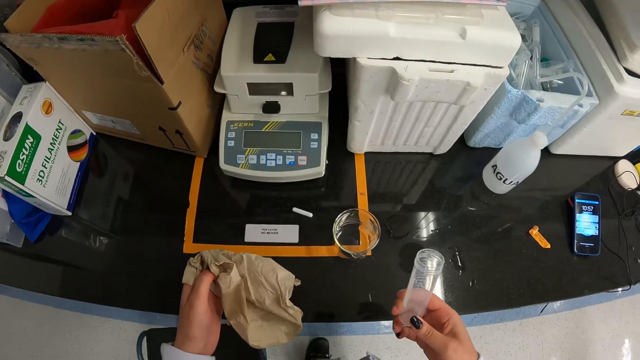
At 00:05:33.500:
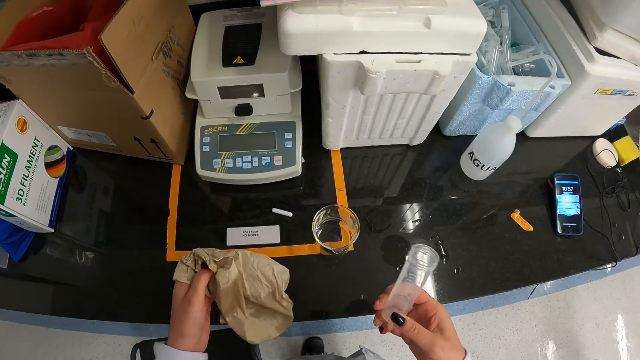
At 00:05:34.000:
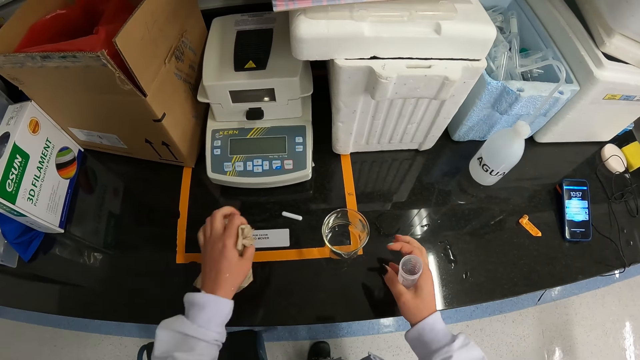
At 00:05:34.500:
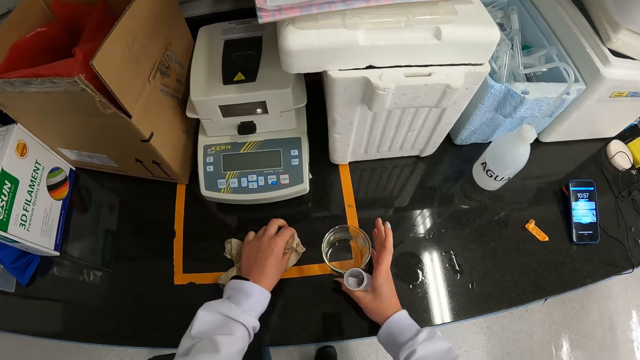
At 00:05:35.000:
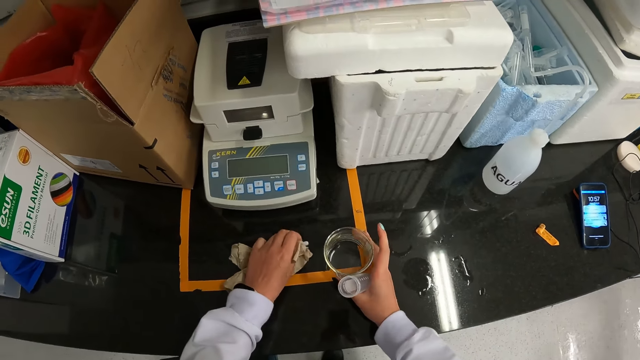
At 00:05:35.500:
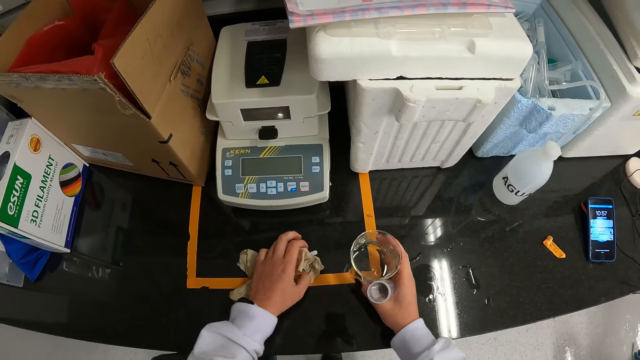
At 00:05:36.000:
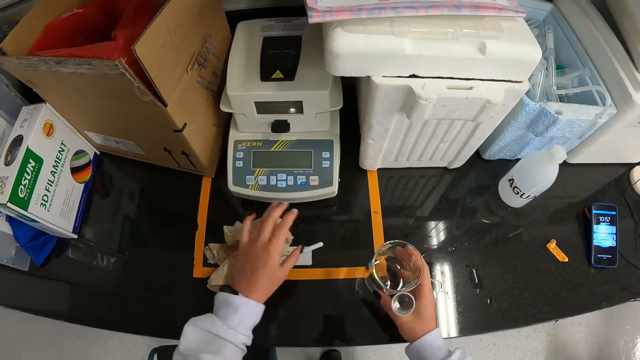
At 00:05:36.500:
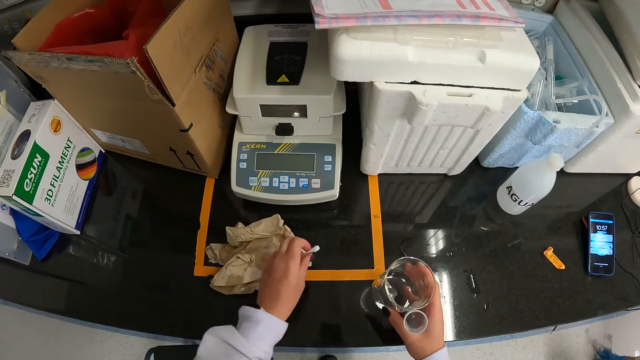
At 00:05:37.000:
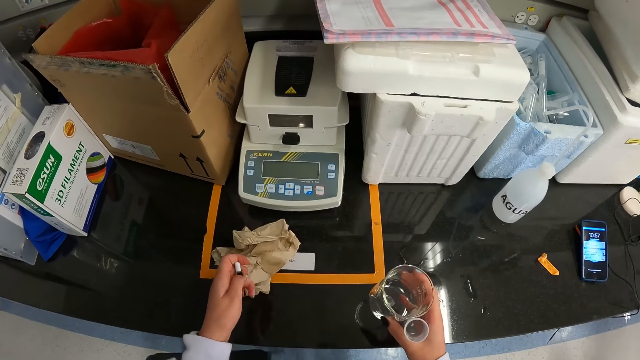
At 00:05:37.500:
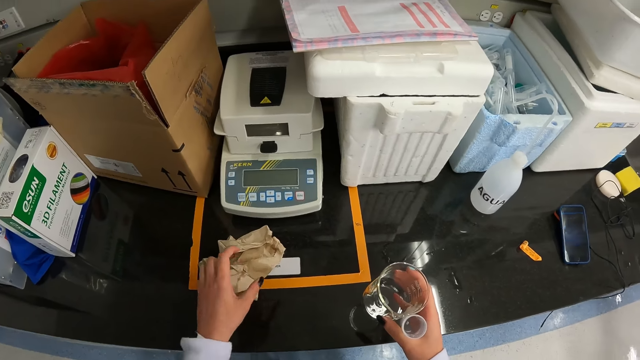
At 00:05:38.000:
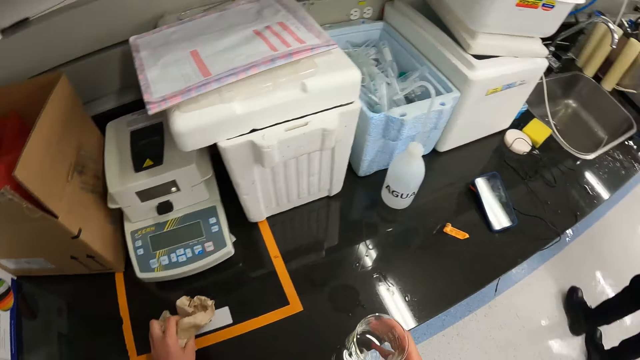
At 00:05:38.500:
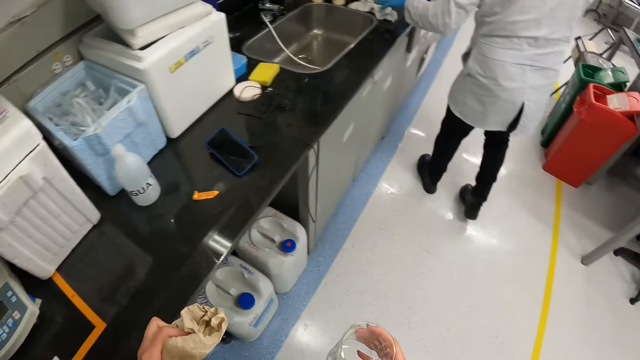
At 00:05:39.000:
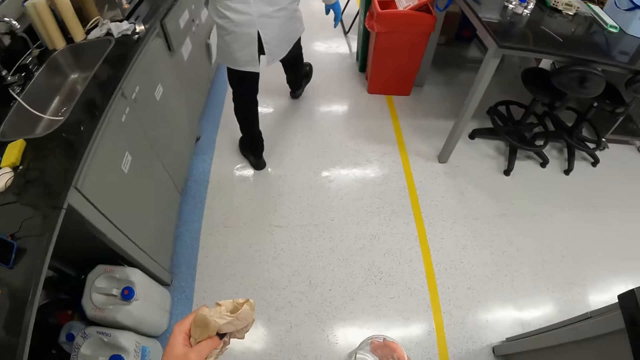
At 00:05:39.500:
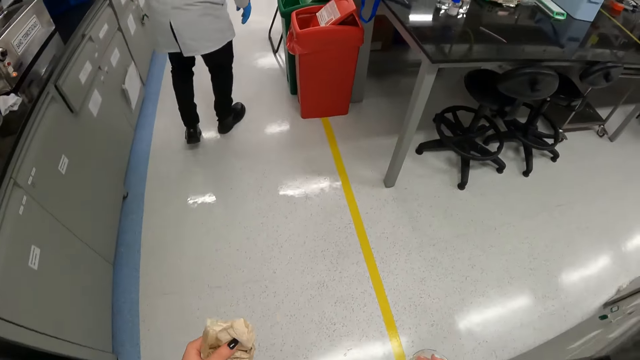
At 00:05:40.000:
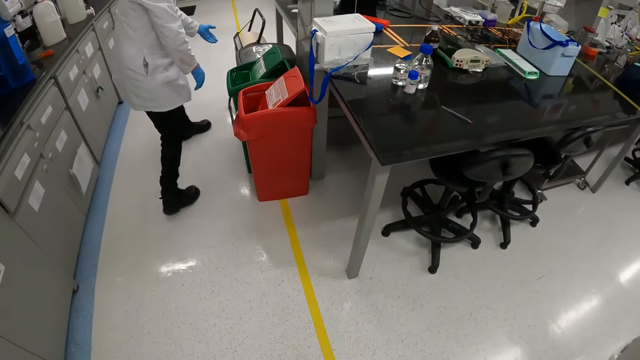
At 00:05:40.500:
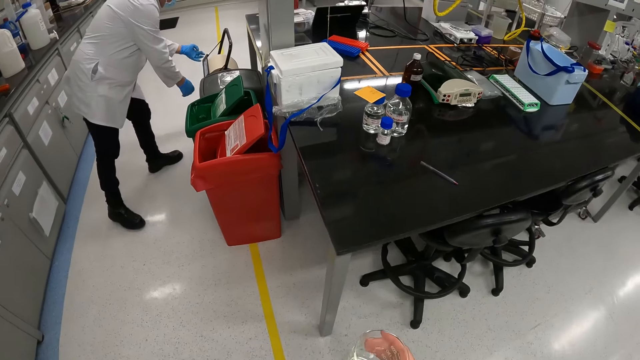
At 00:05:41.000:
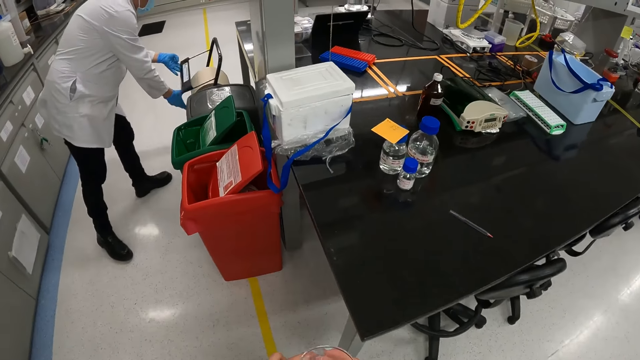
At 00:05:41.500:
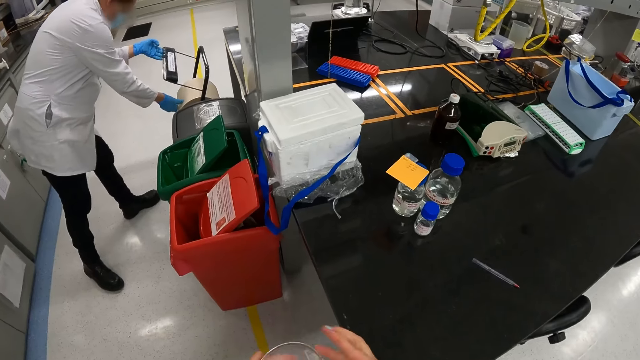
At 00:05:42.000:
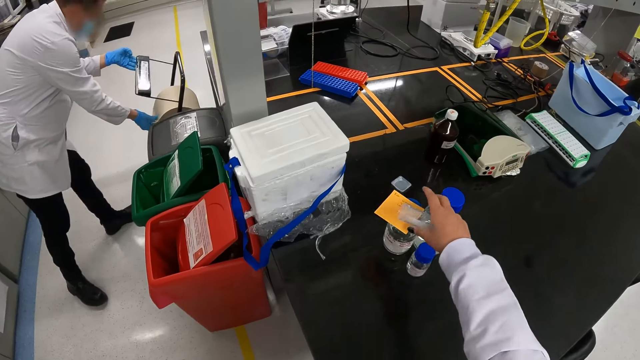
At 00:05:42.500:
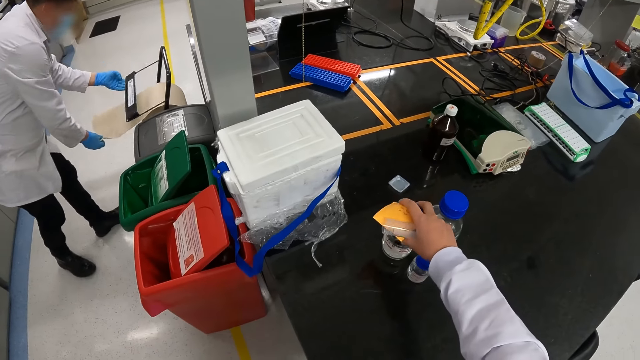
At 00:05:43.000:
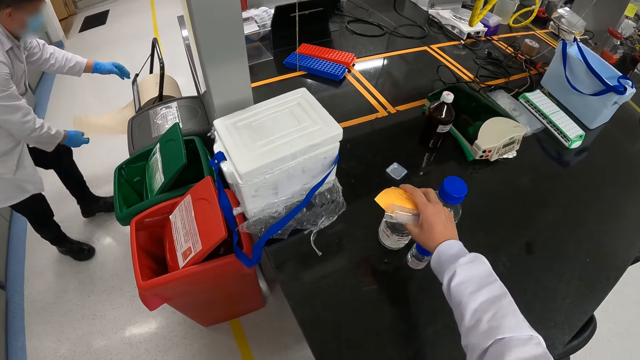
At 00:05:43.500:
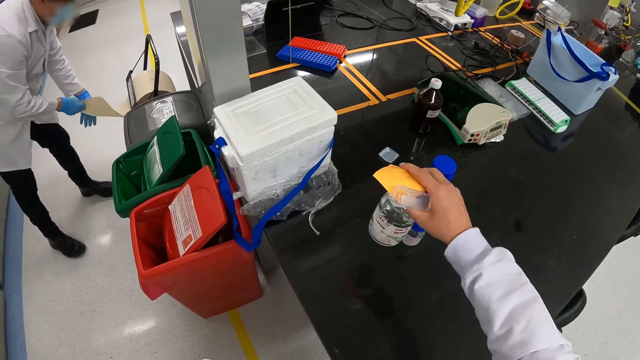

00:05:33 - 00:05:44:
The camera wearer looks at the glass tube. She holds something on the counter. She picks up the beaker from the table with her right hand. She drops the sheet of paper on the table with her left hand. She picks up the white rod from the table with her left hand. She picks up the sheet of paper from the table with her left hand. She walks around. A man lifts up the paper handle with his left hand. The camera wearer passes the beaker in her right hand to her left hand. The man takes a sheet of paper from the roll with his right hand. The camera wearer picks up a plastic bottle and a paper from the table with her right hand.

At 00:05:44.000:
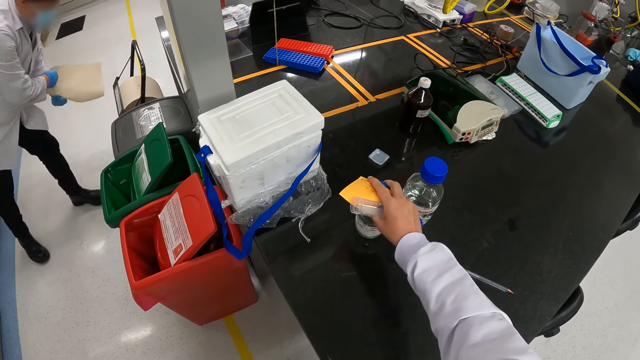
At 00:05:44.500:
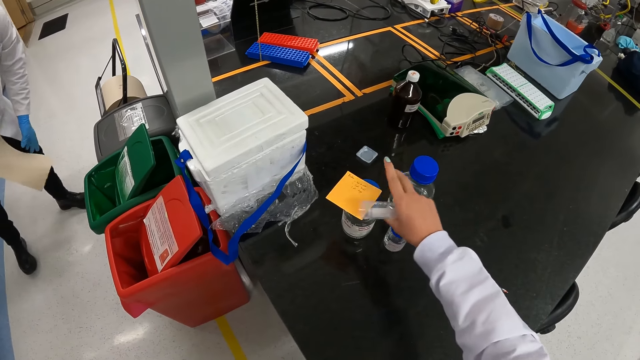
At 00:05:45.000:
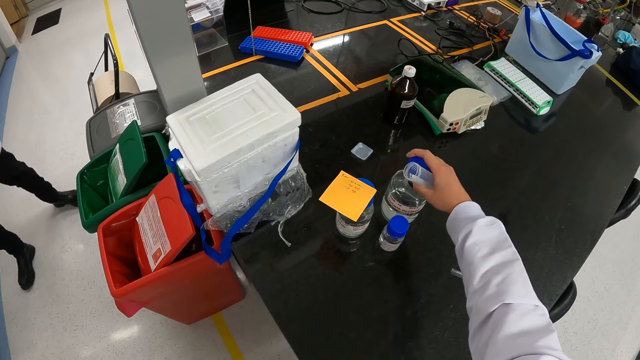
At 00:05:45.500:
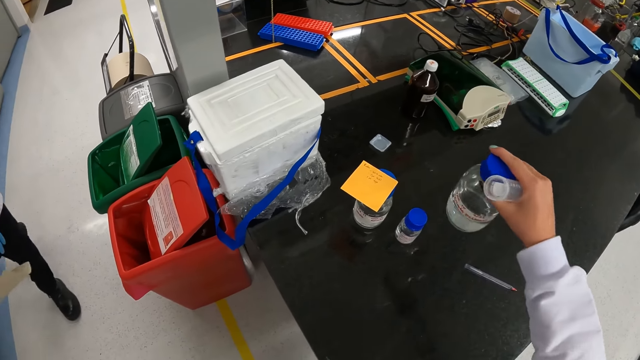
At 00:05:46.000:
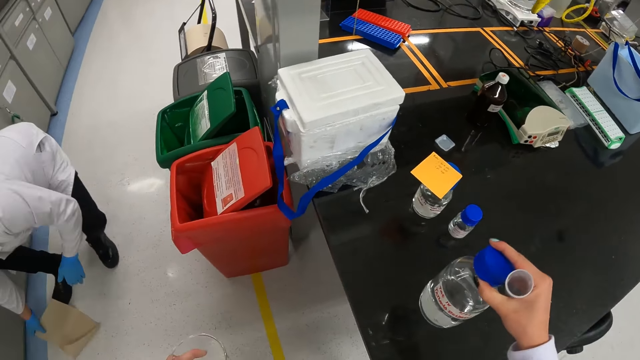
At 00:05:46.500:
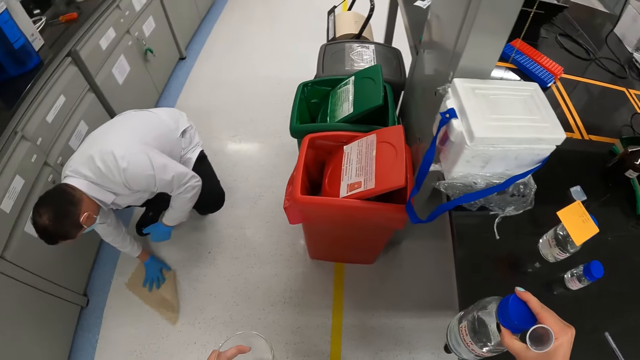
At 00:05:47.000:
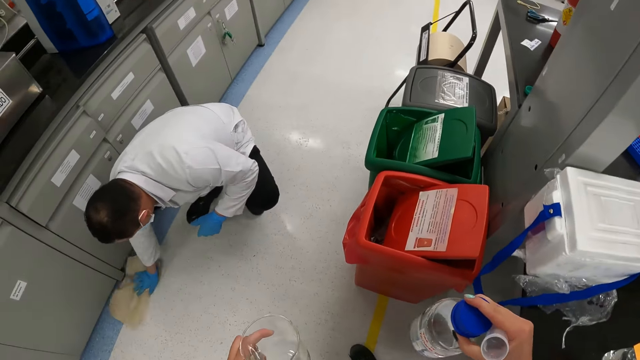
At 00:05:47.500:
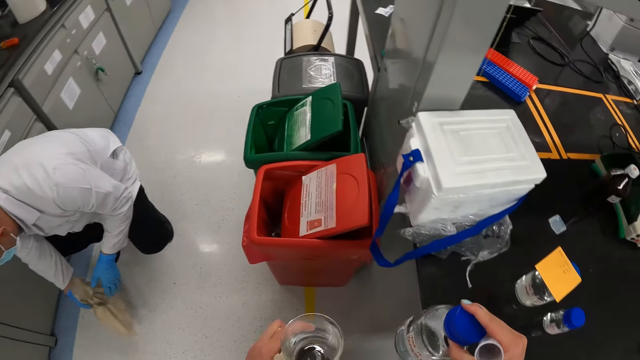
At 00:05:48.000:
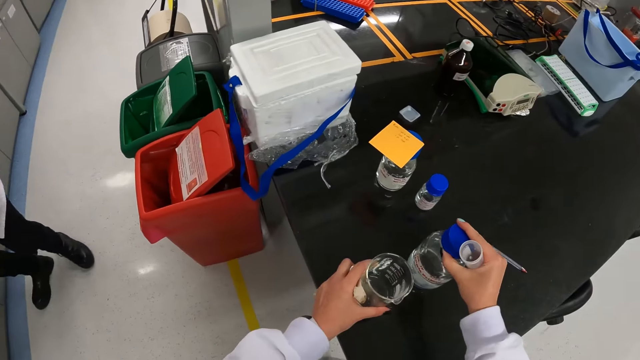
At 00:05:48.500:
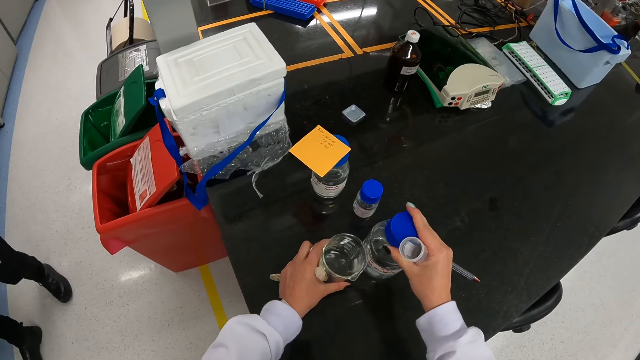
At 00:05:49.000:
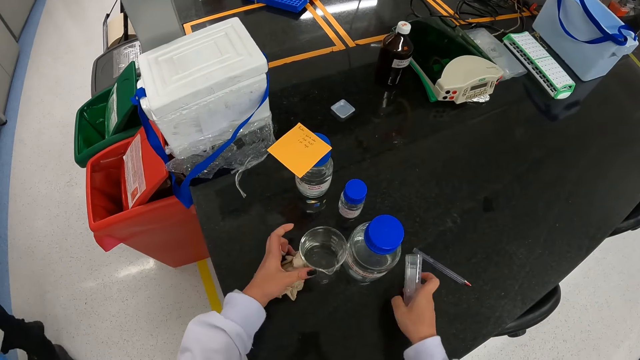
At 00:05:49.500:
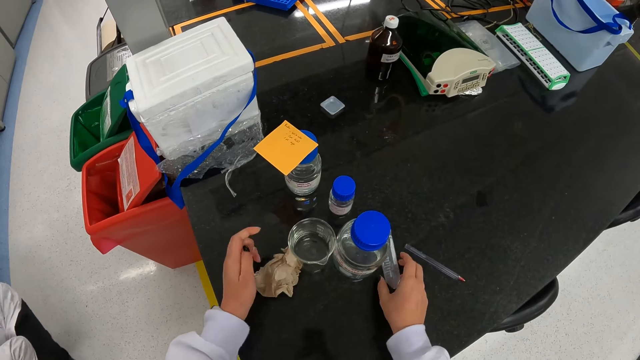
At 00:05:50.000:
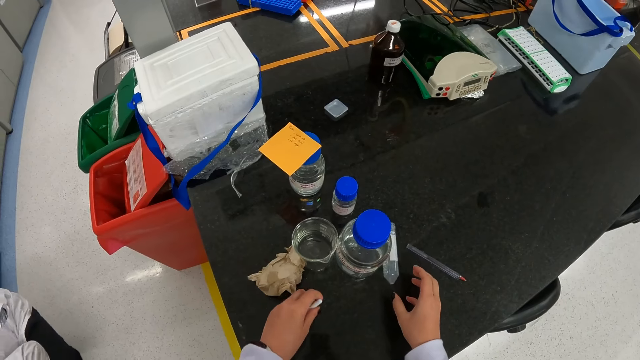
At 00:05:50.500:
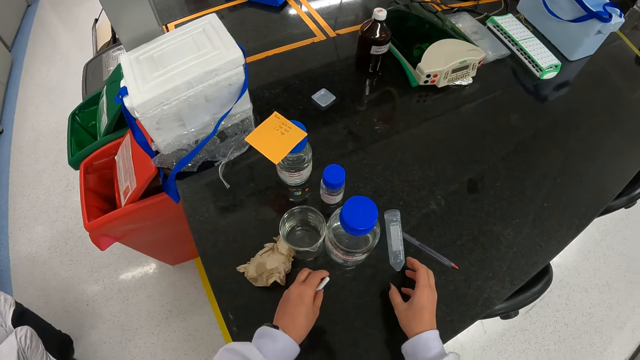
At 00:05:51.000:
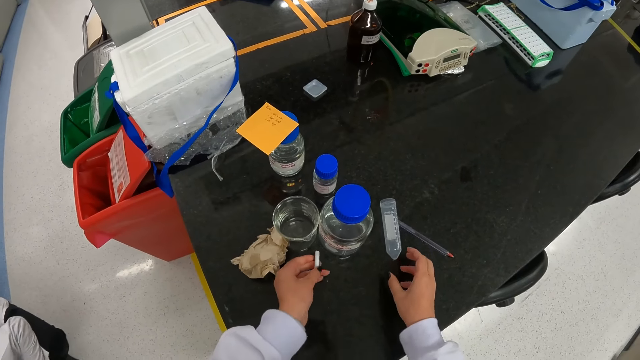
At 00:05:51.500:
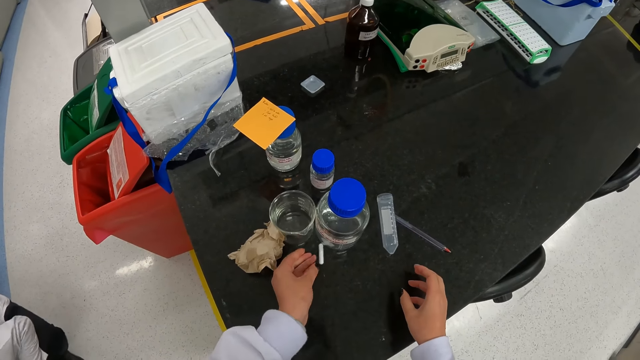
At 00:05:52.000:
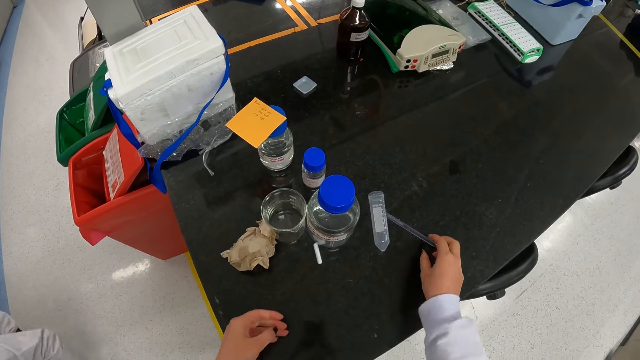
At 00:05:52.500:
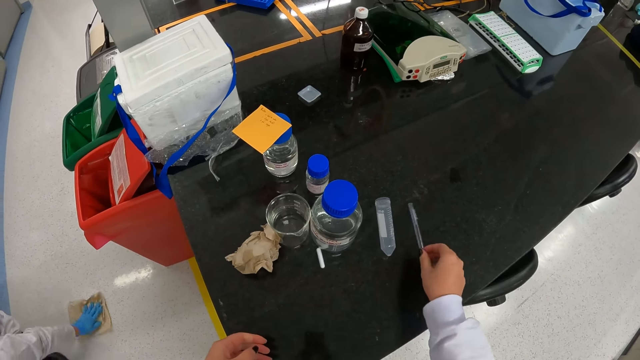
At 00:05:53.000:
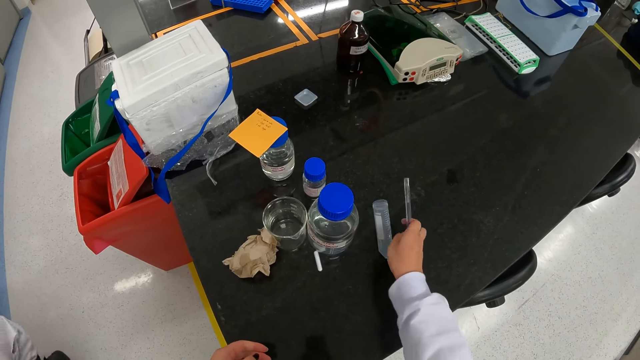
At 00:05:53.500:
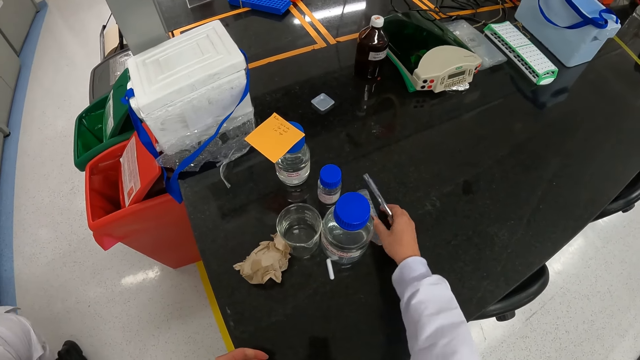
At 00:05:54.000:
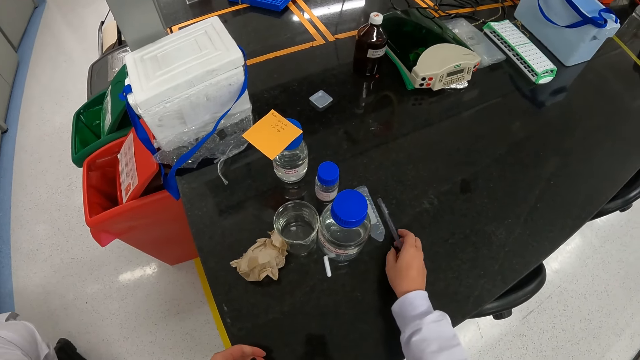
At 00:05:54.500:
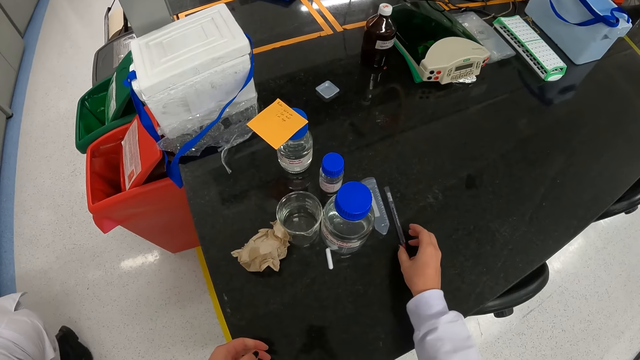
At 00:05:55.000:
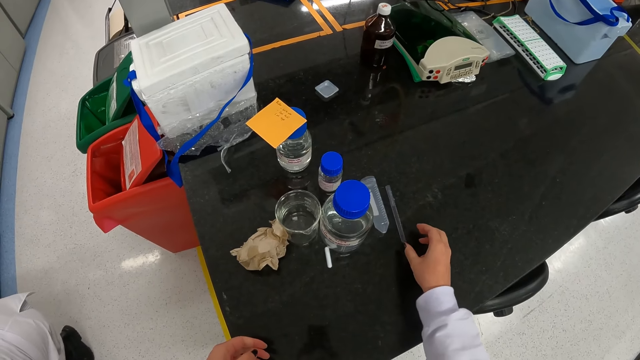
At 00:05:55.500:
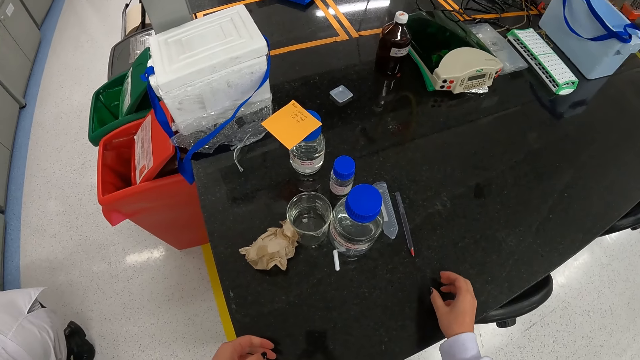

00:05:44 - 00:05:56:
A man cuts the sheet of paper from the roll with his two hands. The camera wearer drops the bottle and the paper on the table with her right hand. She picks up a plastic bottle from the table with her right hand. The man cleans the floor with the sheet of paper in his right hand. The camera wearer looks around. She drops the beaker and the plastic bottle on the table with her two hands. She drops the sheet of paper on the table with her left hand. She drops the test-tube on the table with her right hand. She drops the white rod on the table with her left hand. She picks up a pen from the table with her right hand. She adjusts the test-tube on the table with her right hand. She drops the pen in her right hand on the table.
